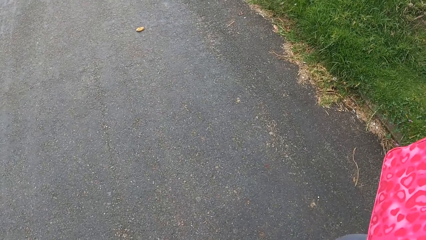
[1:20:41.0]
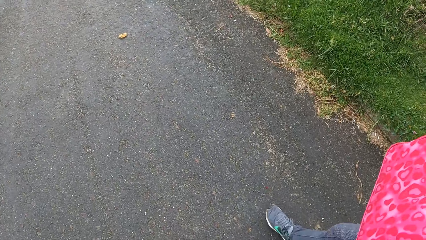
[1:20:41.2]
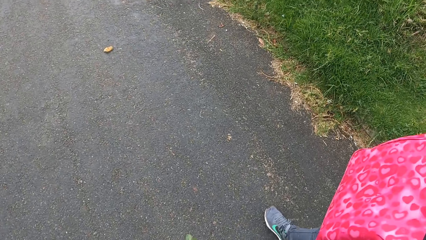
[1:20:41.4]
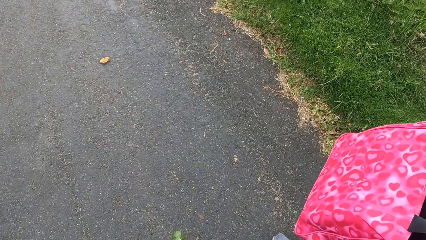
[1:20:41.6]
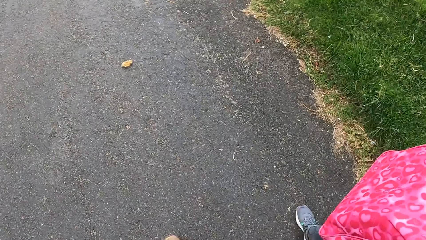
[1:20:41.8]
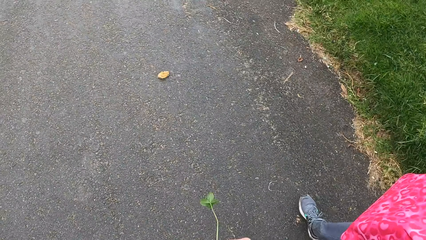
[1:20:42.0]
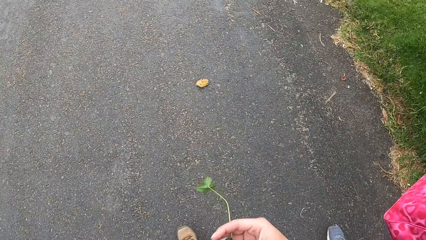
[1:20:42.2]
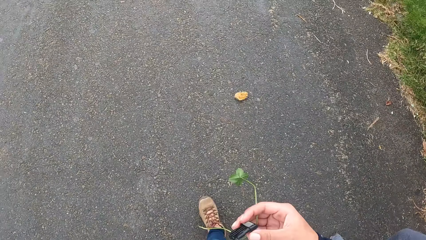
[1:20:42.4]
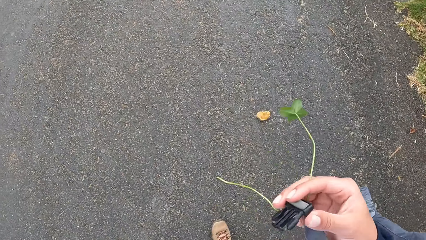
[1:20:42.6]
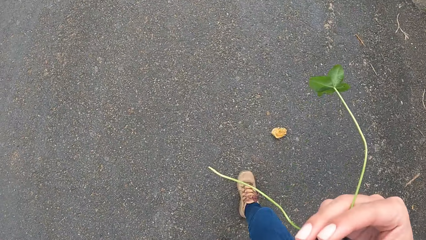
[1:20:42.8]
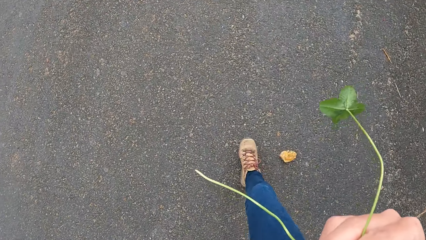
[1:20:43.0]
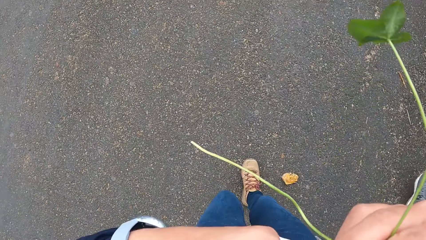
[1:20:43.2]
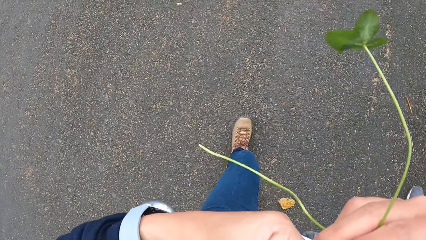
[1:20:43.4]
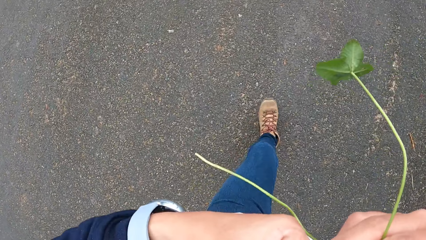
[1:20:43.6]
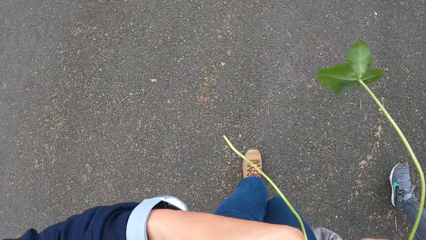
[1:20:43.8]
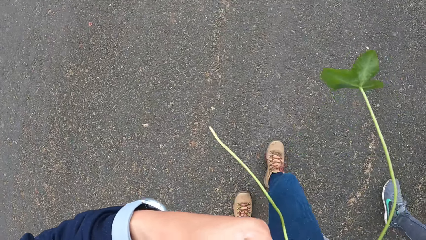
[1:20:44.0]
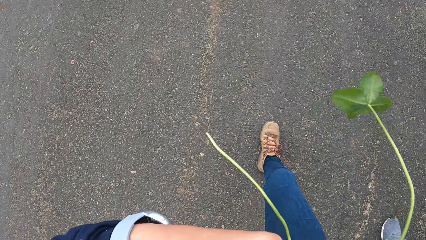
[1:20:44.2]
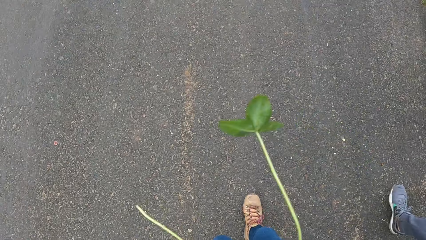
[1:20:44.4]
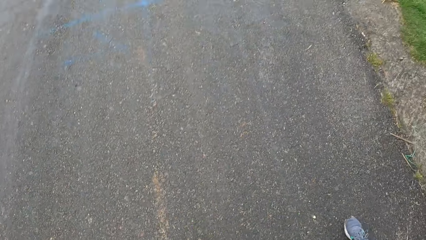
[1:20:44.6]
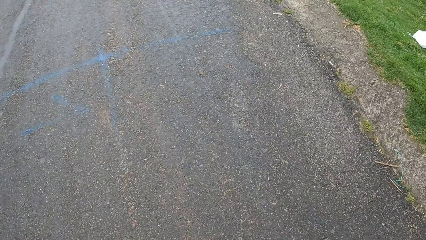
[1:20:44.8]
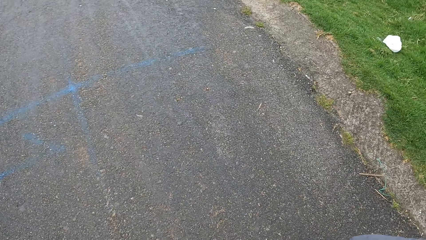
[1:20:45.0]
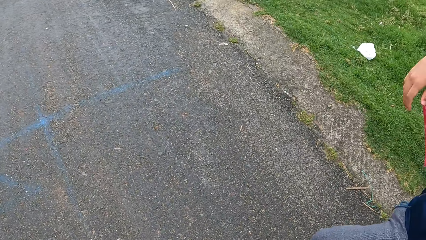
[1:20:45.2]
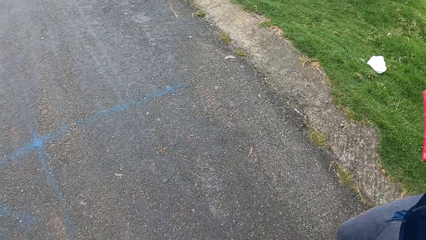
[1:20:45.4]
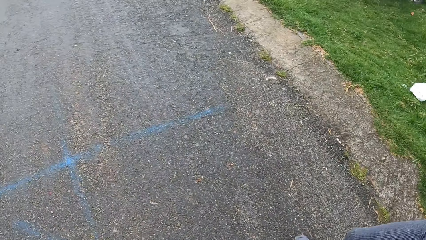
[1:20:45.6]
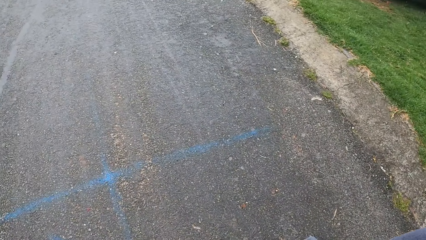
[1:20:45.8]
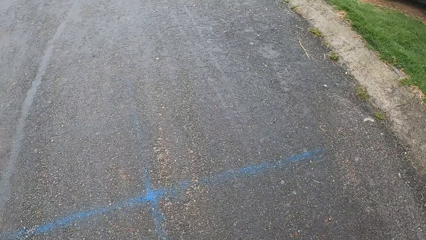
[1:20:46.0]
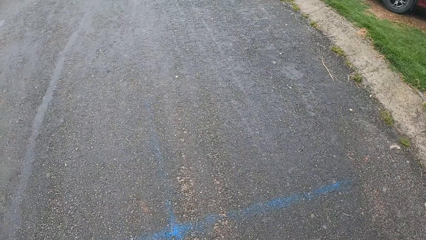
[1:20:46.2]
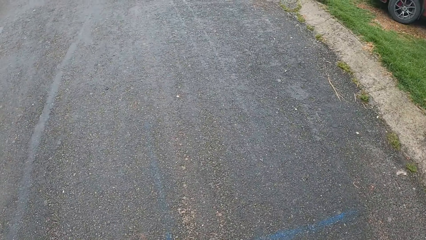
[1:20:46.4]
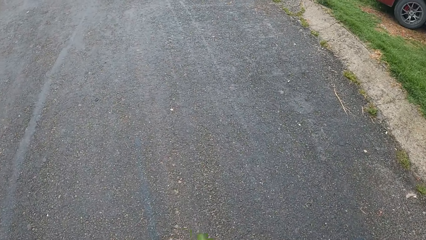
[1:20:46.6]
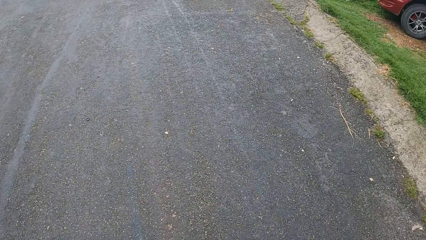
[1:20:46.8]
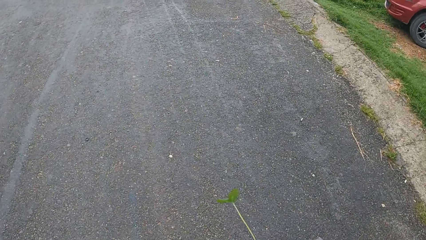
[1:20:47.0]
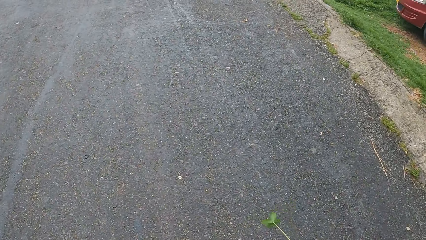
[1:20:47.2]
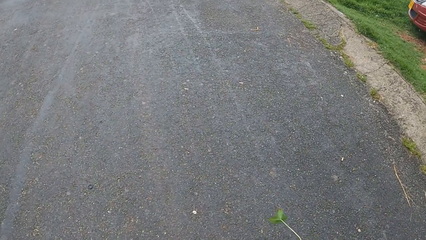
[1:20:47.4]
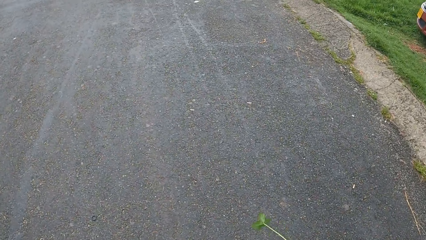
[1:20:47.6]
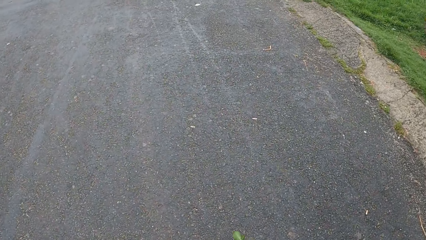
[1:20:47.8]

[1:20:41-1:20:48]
The camera wearer hooks the bag belt with both hands.

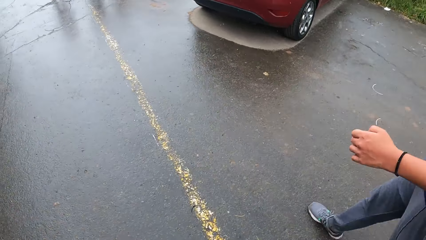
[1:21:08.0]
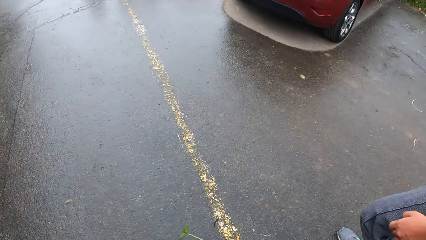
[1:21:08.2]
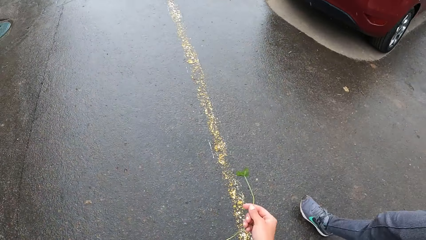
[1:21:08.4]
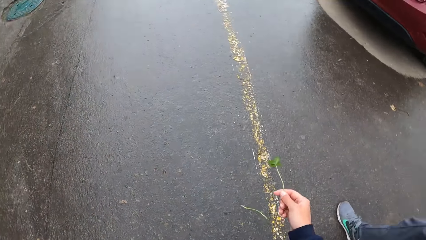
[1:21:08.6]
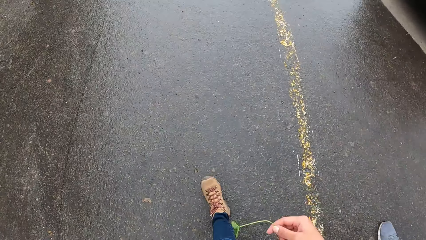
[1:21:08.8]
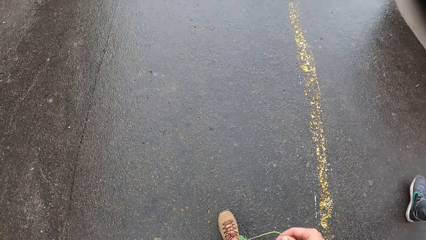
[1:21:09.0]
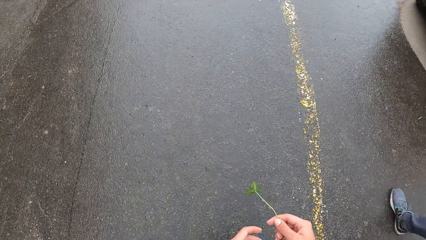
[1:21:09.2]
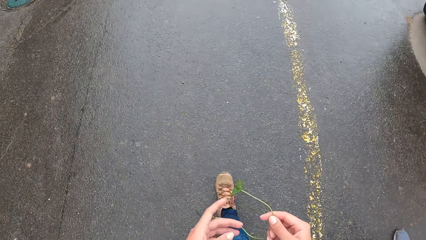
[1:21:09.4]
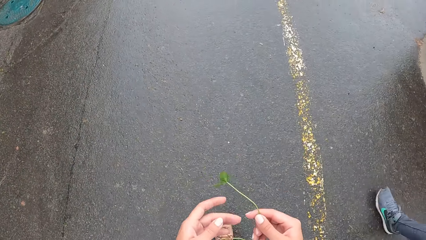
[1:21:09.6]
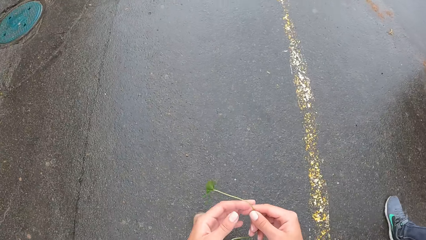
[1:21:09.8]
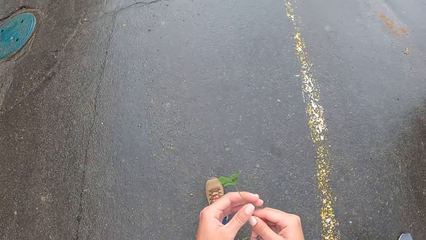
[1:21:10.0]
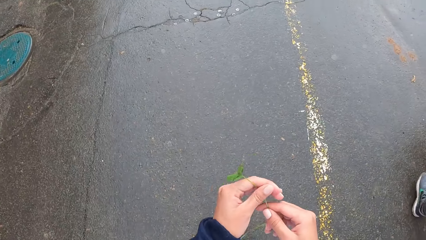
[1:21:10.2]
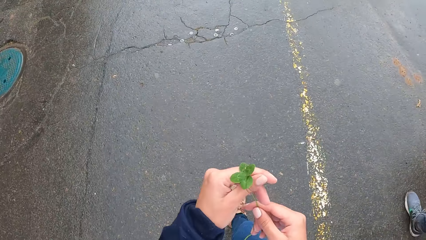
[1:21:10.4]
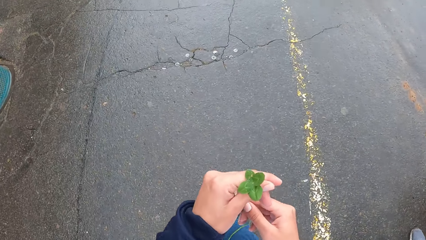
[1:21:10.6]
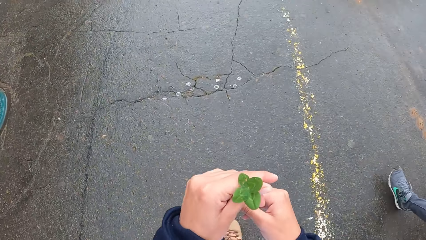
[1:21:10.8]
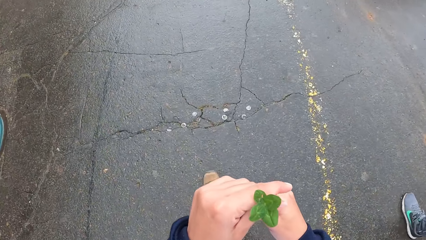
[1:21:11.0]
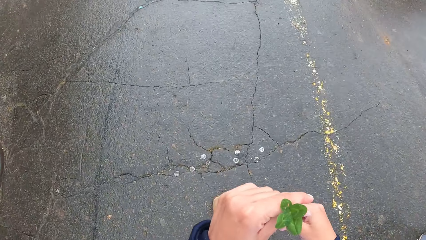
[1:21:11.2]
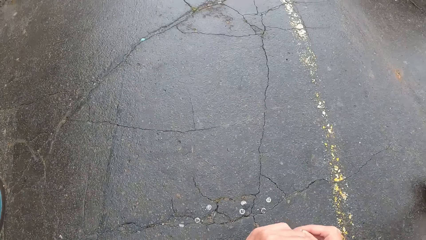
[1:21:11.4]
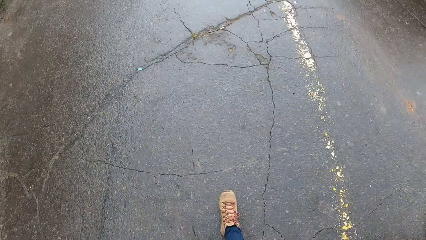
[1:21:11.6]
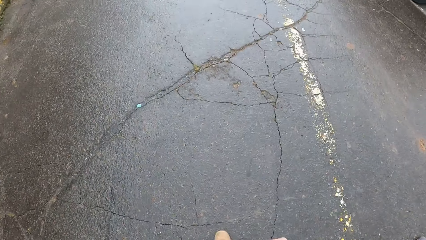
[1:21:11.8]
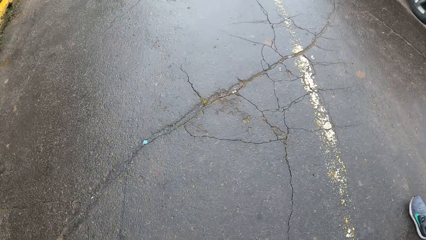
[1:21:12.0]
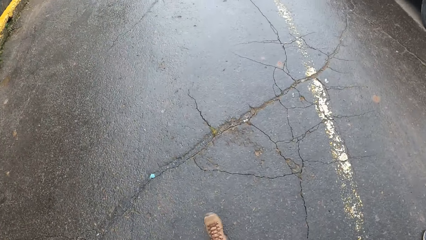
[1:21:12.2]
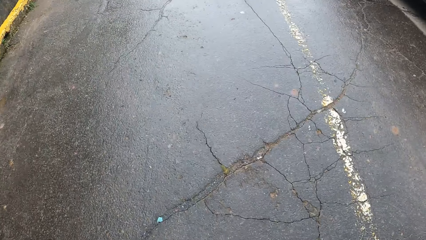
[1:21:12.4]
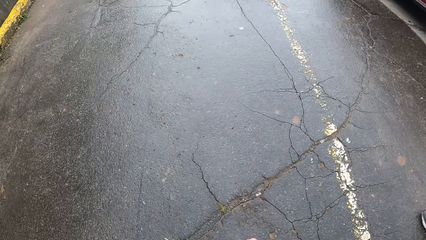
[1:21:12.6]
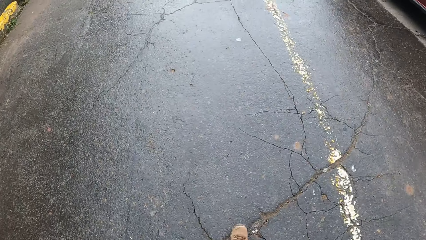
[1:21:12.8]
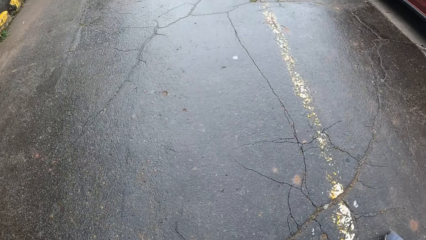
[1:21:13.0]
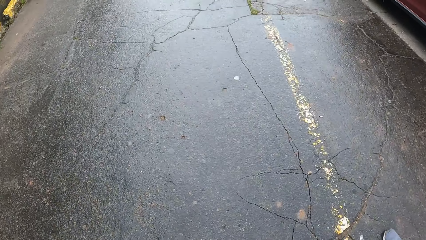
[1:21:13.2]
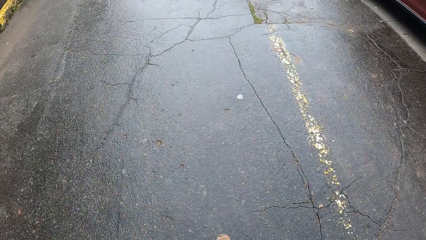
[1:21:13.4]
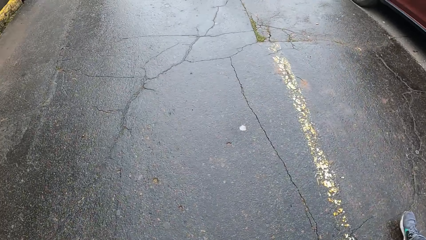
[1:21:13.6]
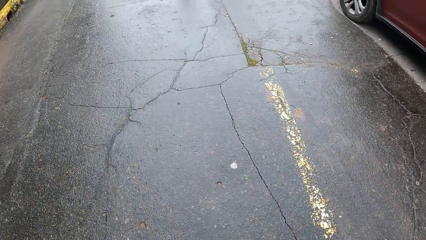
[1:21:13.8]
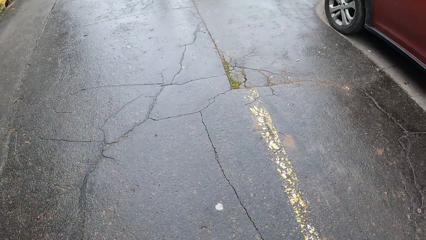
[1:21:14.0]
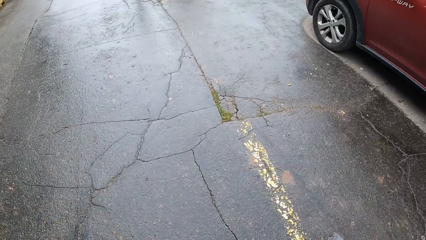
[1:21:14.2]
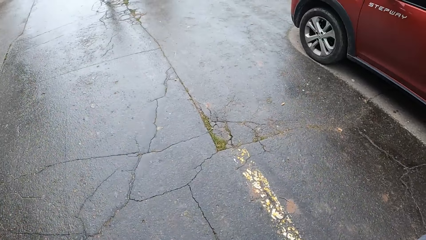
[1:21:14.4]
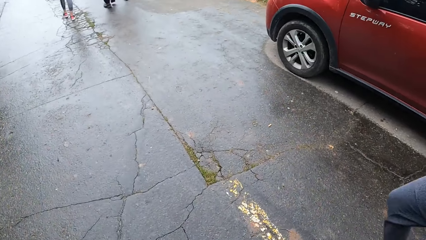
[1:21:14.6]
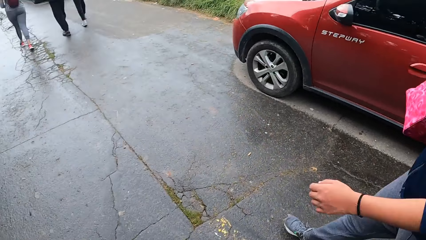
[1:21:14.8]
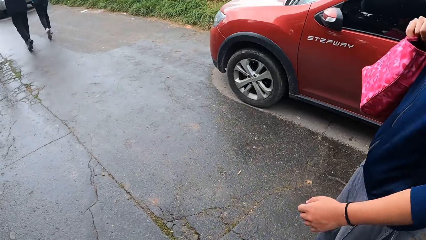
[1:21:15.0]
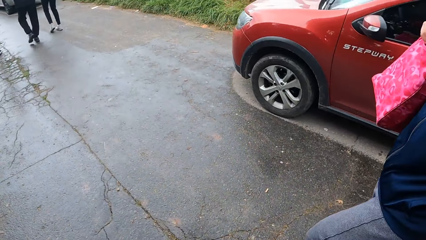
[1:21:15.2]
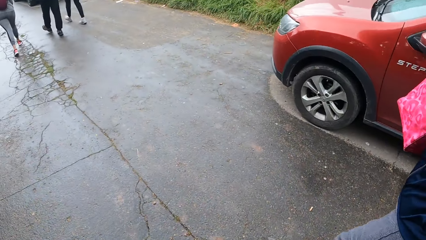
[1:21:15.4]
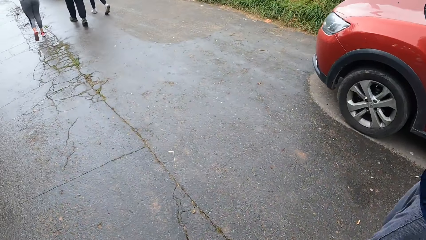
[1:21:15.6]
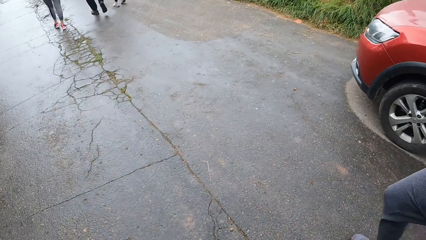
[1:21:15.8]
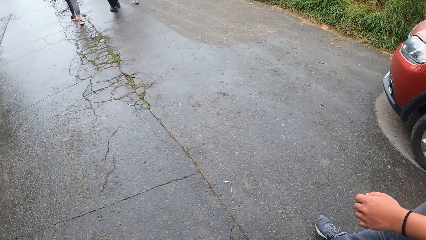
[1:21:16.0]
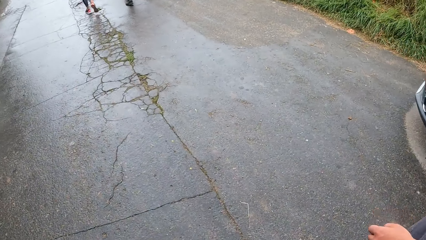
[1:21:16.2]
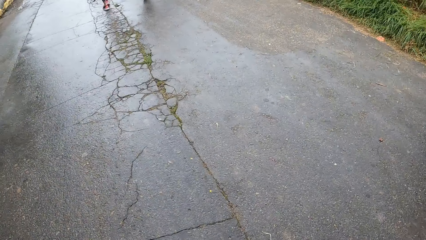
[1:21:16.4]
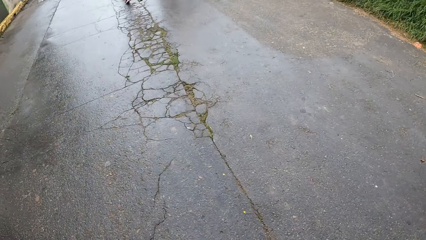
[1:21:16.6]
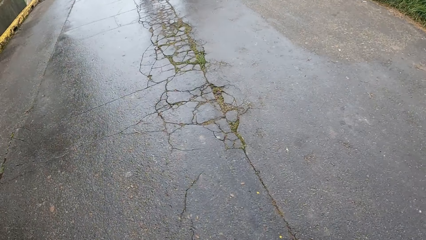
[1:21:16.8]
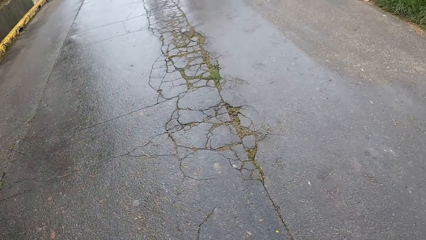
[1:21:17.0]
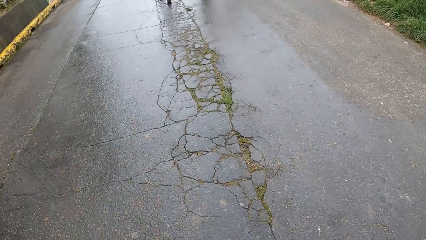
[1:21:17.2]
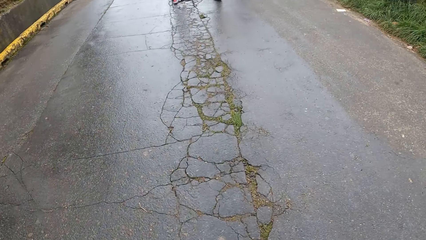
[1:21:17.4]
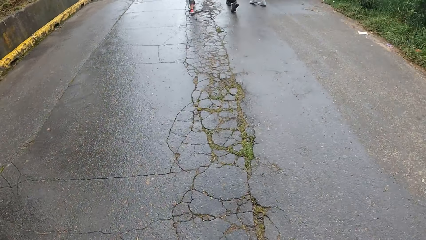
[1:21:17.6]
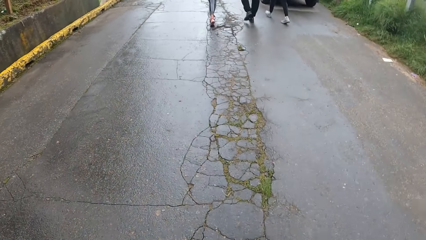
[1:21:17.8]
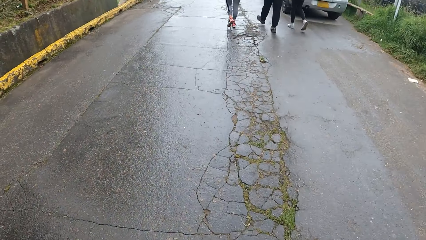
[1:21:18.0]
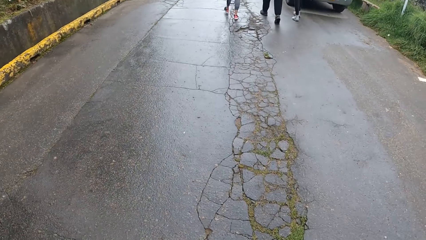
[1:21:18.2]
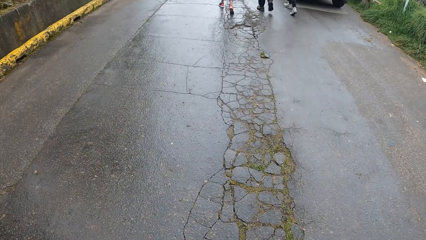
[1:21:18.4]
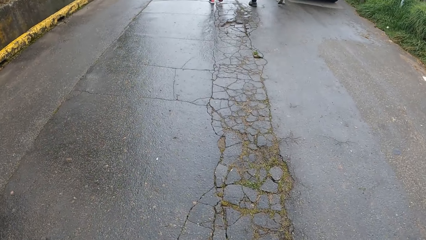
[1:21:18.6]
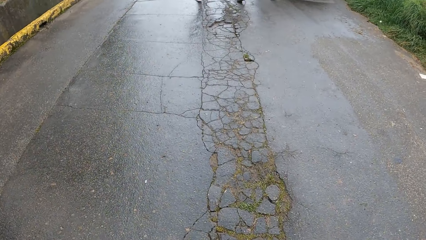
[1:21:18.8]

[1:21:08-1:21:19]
The camera wearer holds the leaf in his left hand with both hands. He smells the leaf with his nose. He looks at a man.
